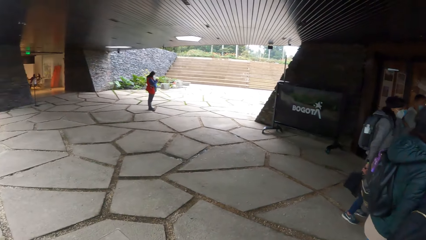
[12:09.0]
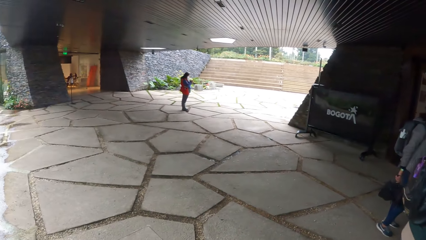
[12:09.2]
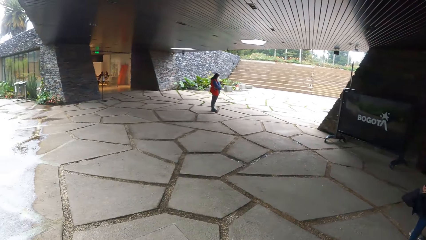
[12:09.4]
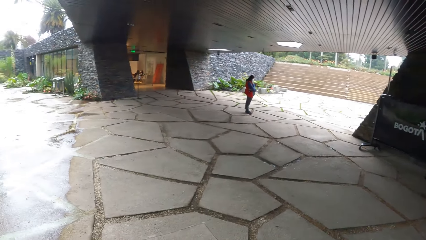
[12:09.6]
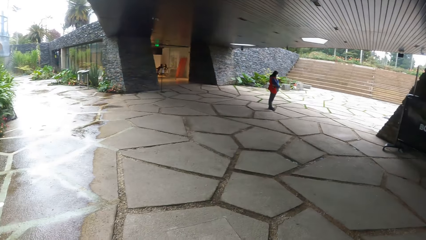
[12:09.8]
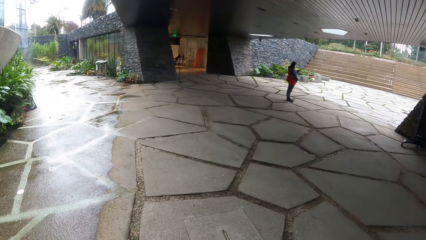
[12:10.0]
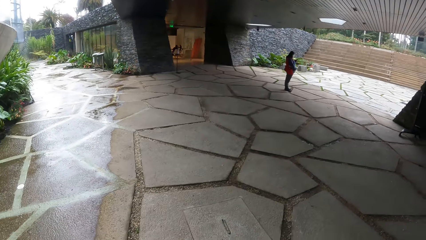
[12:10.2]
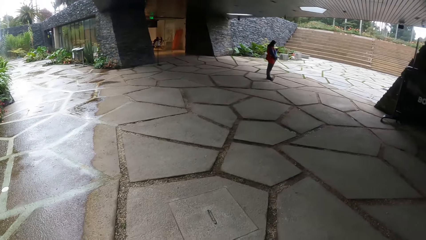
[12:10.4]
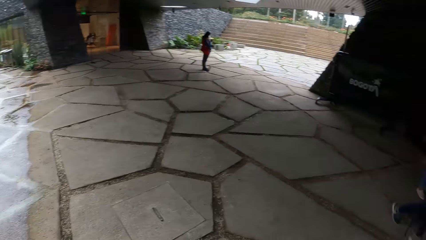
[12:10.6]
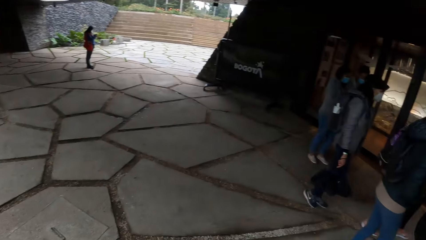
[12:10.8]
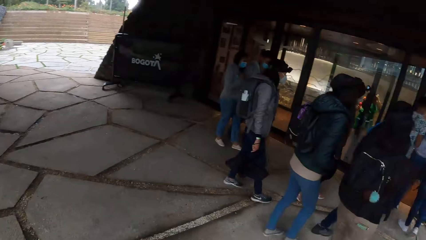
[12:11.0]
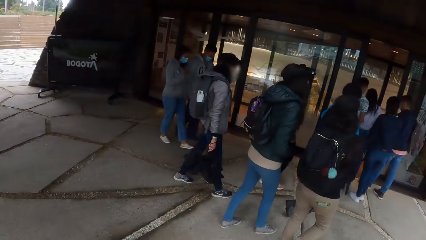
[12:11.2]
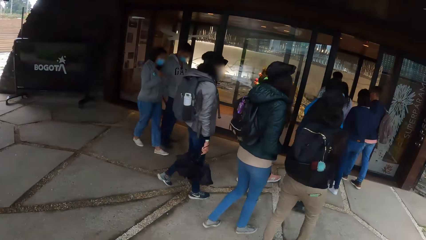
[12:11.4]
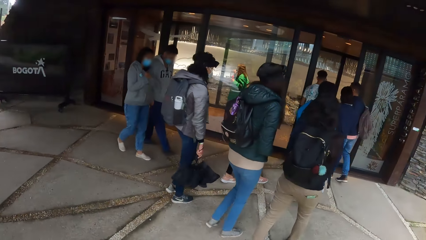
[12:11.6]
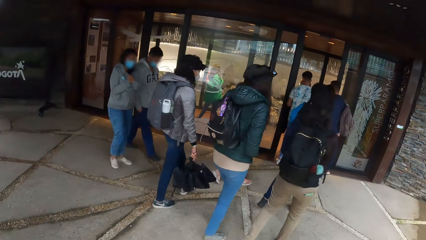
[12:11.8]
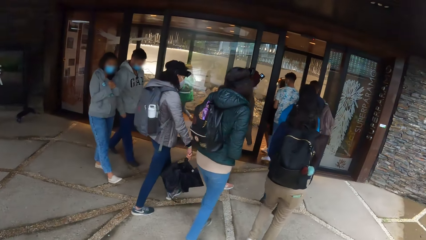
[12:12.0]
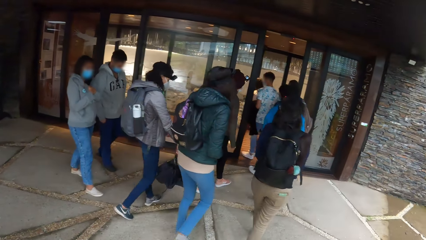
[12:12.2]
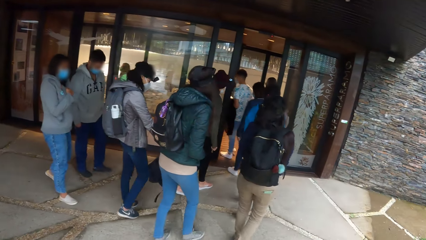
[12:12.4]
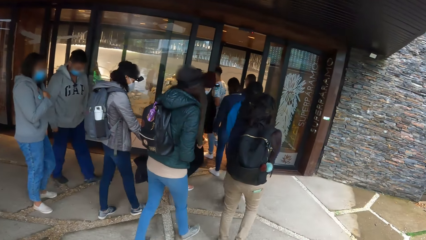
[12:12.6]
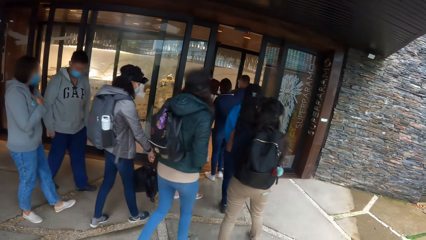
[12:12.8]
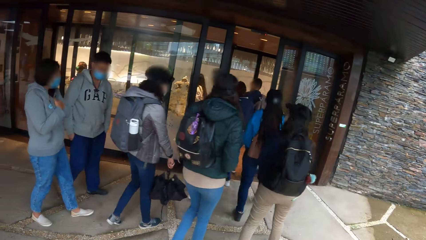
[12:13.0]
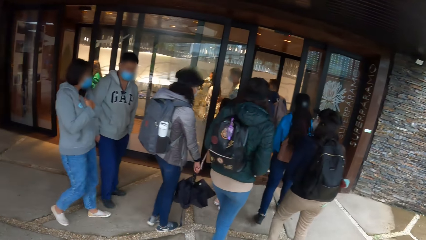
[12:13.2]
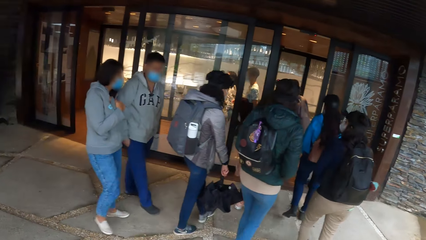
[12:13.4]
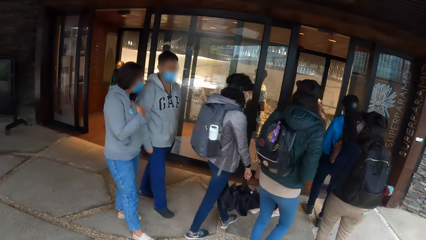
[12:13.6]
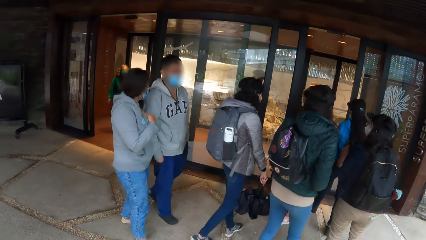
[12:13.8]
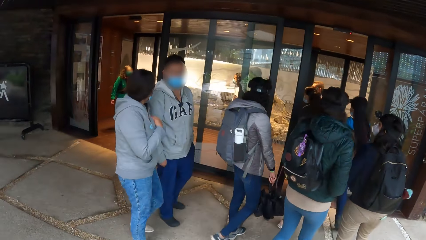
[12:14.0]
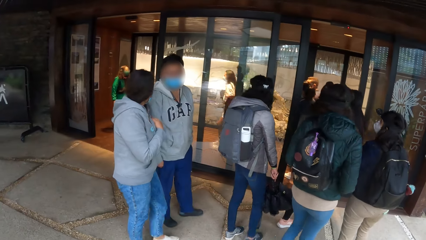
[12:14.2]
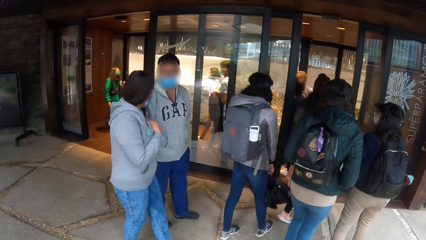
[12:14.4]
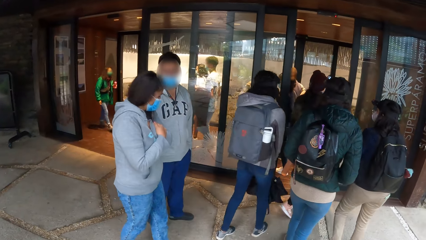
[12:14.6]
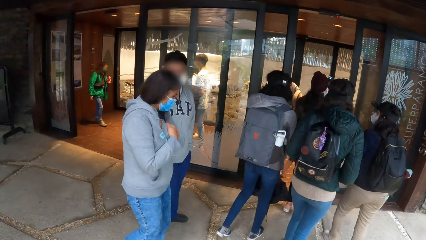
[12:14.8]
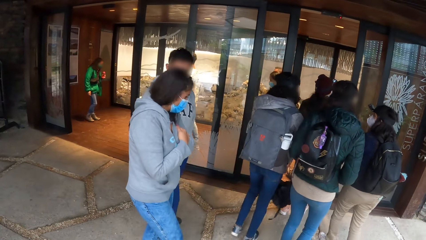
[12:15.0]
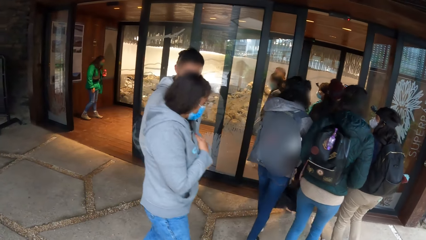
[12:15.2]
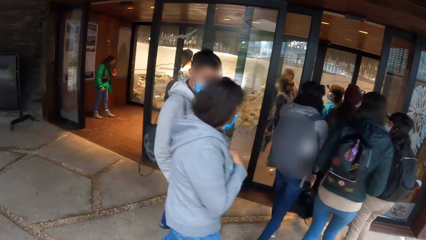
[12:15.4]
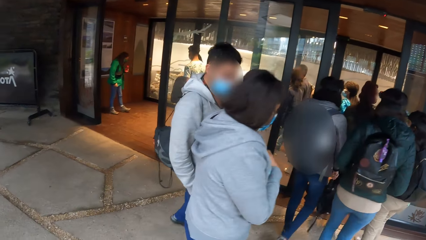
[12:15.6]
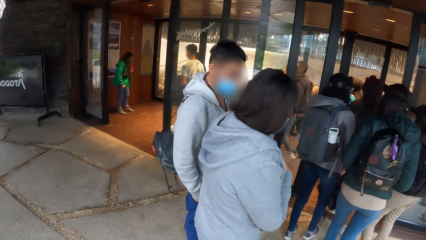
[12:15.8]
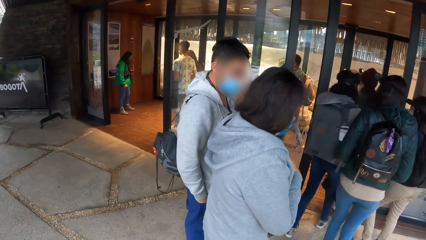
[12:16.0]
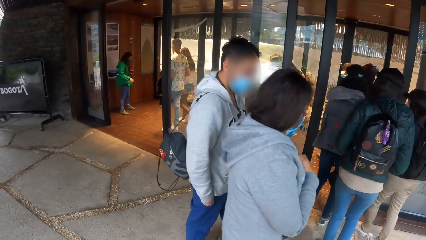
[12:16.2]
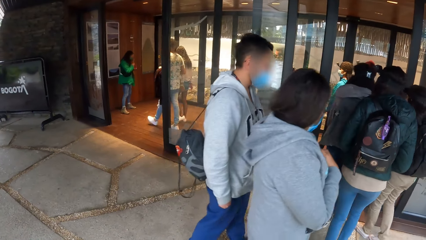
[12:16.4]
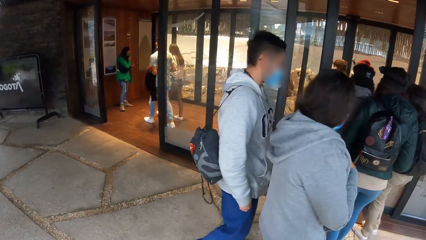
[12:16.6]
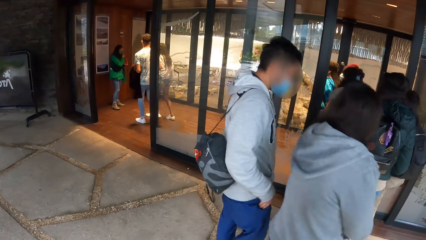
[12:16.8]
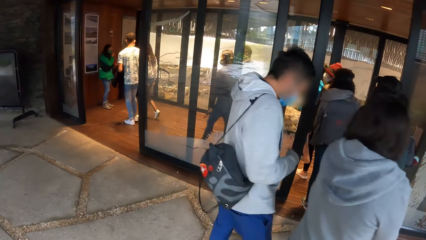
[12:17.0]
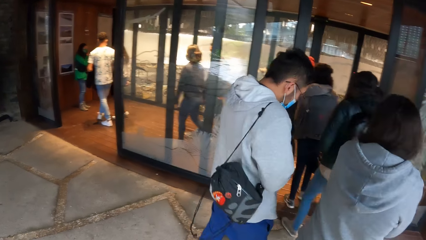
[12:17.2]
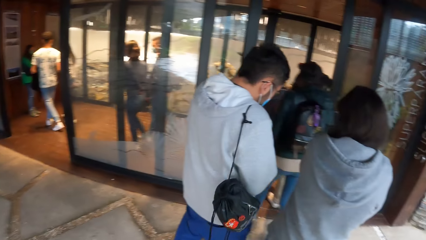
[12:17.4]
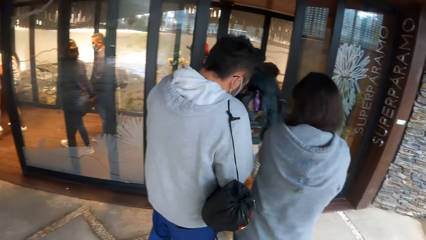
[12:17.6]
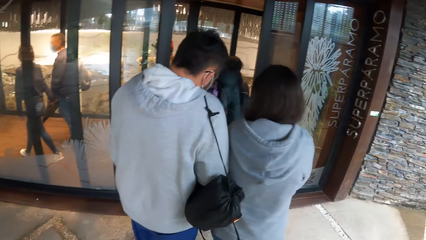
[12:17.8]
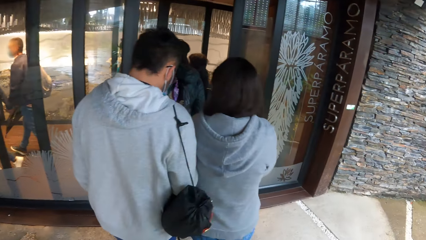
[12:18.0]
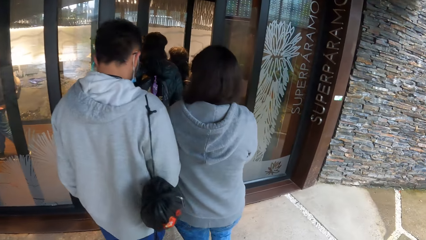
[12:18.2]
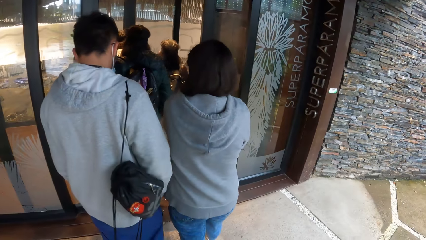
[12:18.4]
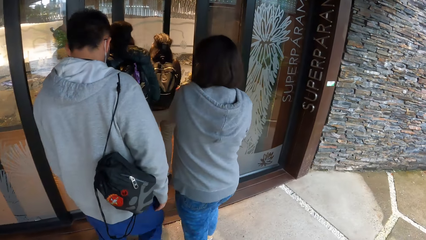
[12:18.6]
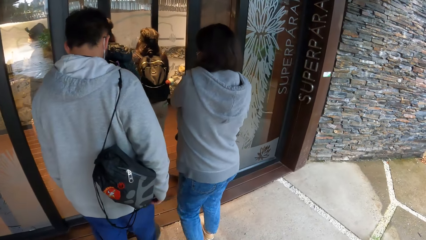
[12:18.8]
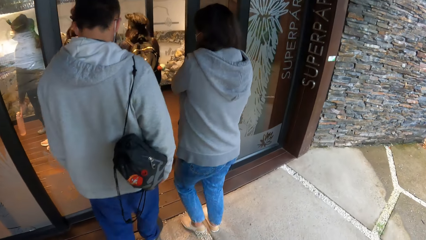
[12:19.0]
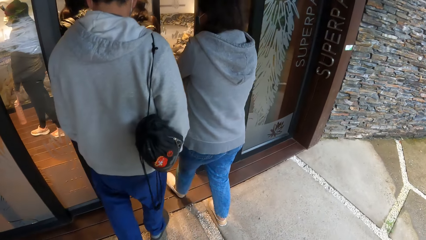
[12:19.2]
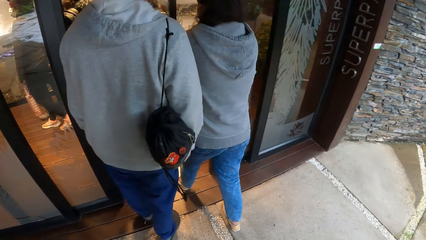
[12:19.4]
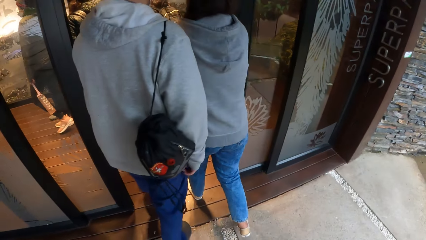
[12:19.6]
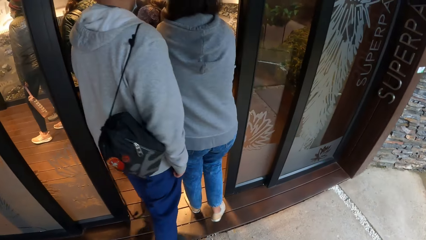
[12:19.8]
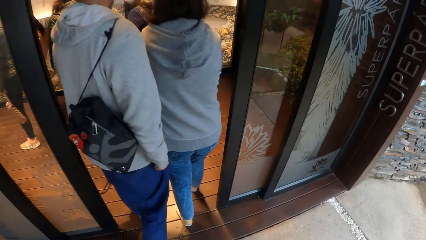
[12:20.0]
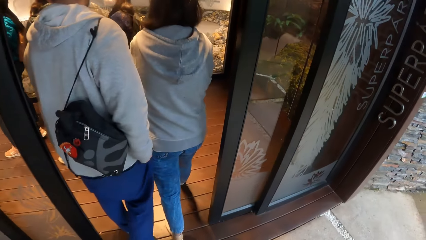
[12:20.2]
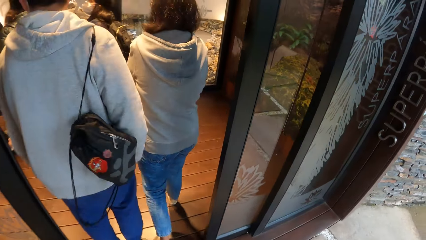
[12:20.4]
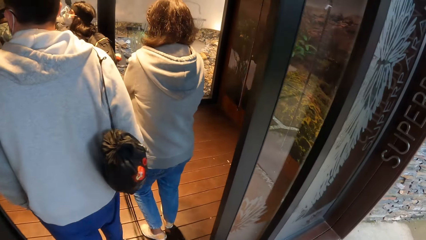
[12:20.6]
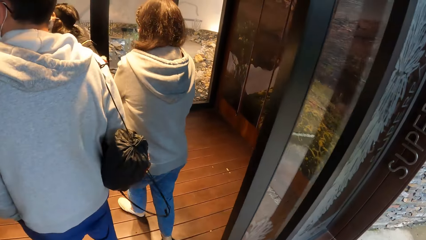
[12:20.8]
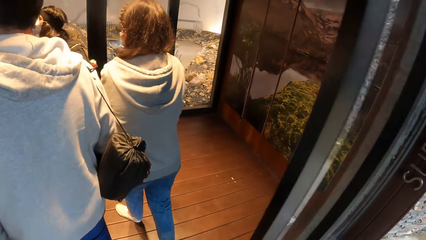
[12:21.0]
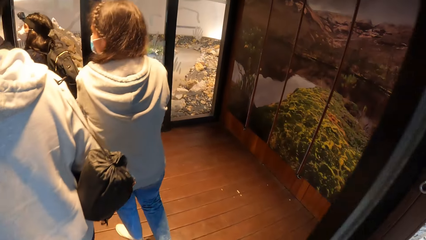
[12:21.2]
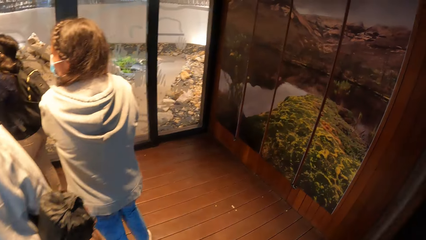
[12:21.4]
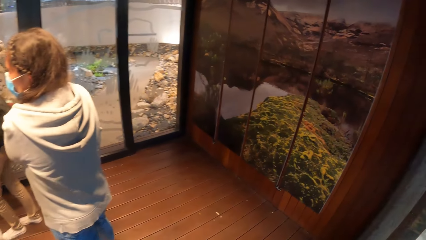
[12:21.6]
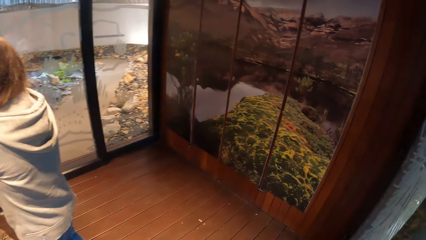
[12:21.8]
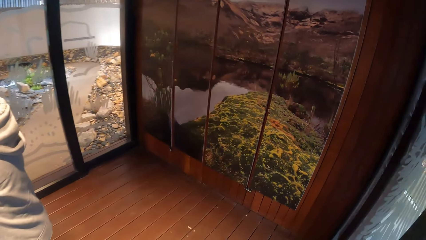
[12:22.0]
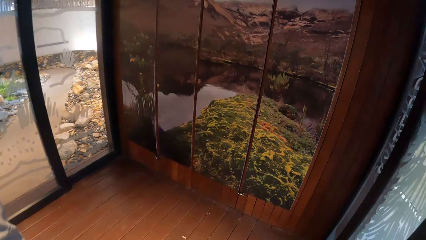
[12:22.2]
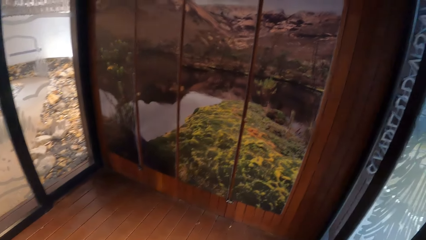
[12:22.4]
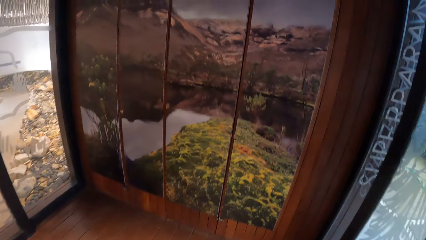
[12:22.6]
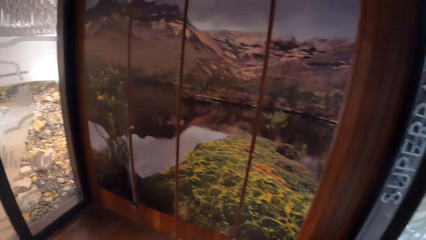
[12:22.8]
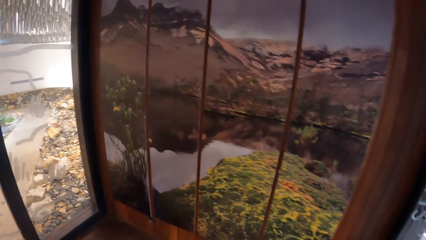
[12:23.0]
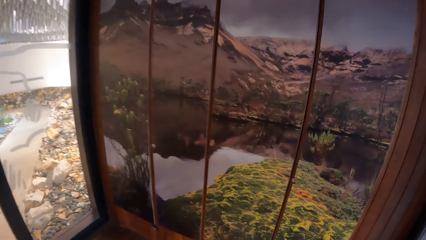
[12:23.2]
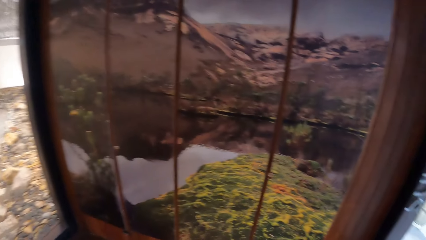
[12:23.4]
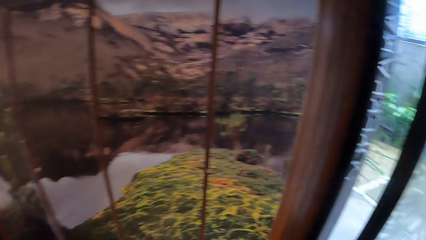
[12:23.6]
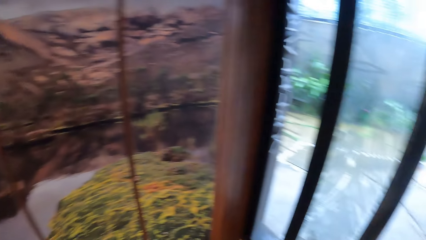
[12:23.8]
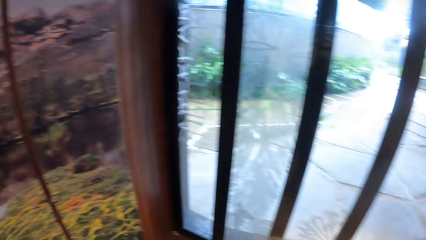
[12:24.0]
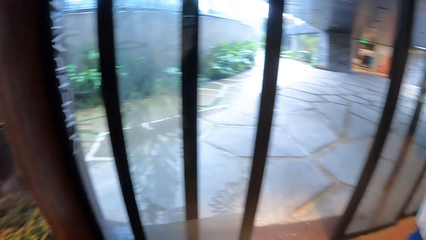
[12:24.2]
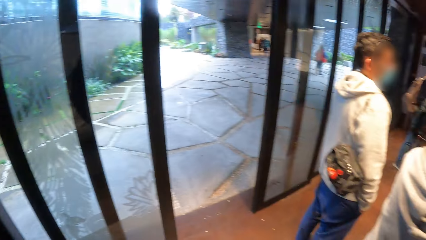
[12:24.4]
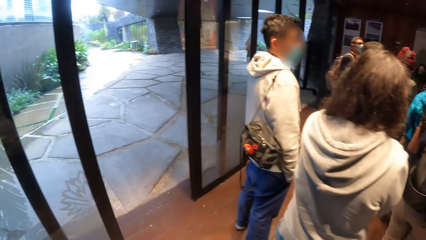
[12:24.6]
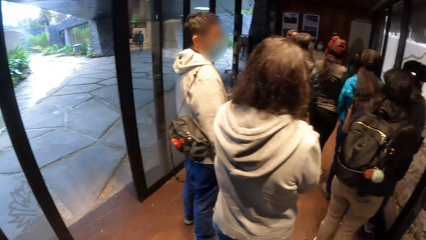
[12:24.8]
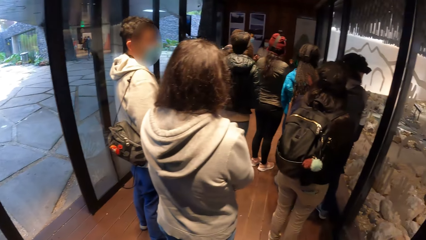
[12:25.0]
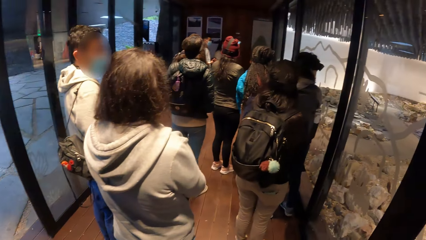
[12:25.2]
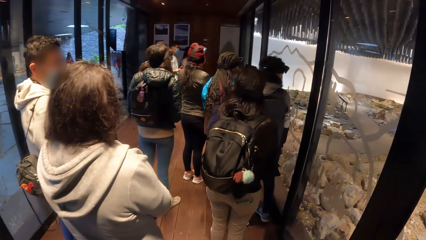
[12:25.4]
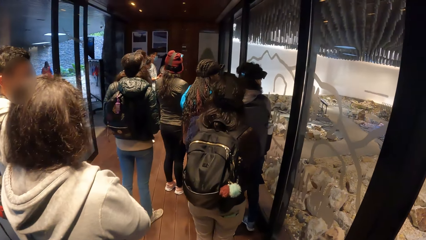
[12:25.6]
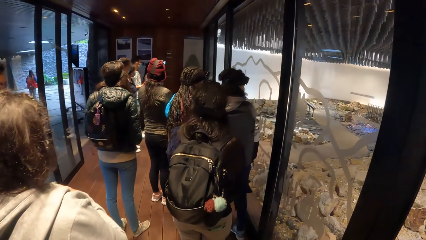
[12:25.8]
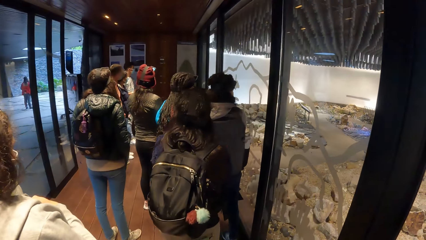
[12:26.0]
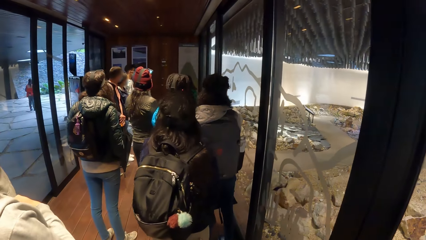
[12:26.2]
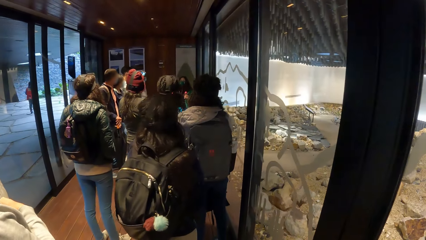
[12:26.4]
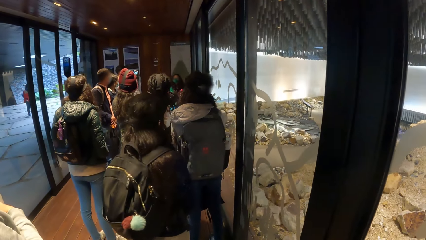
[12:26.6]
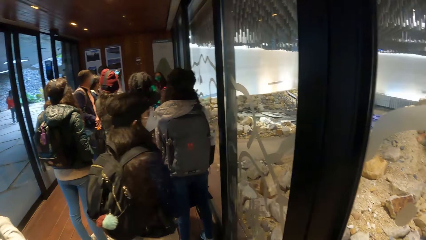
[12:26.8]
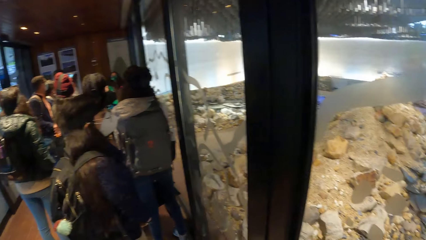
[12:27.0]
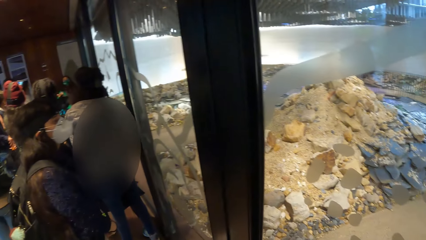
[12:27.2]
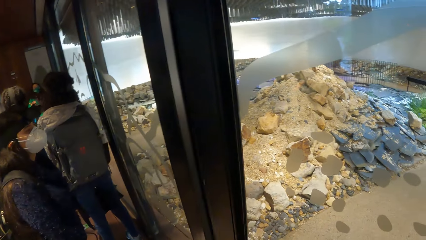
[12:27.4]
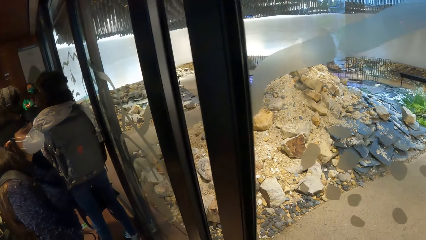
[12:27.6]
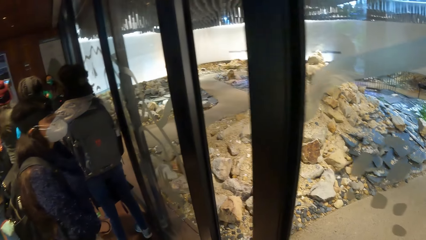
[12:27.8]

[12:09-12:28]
The camera wearer walks in. They look around.
